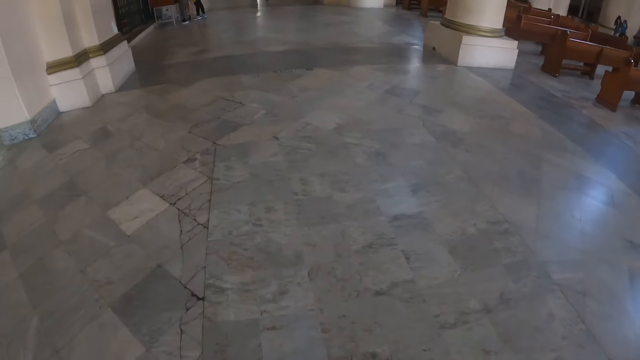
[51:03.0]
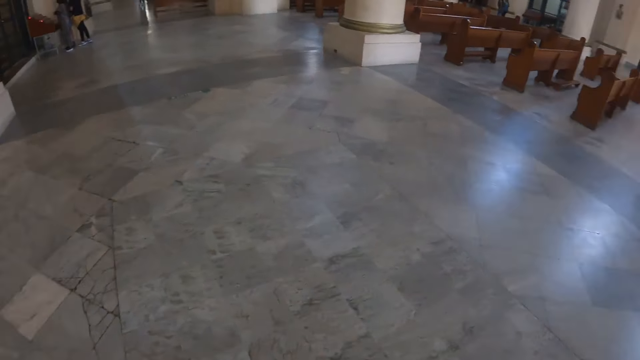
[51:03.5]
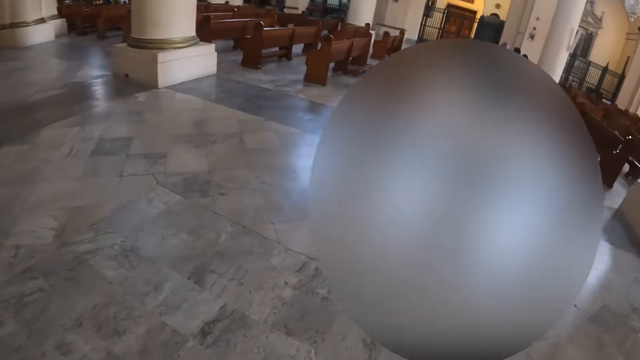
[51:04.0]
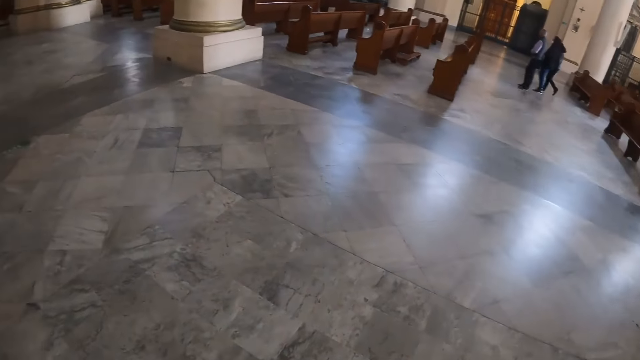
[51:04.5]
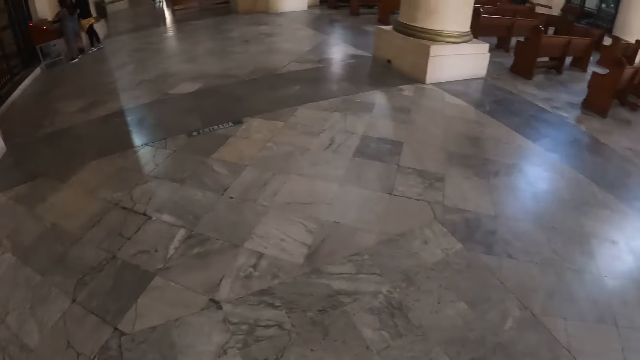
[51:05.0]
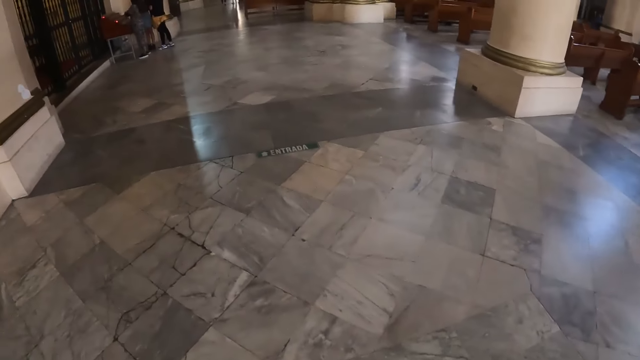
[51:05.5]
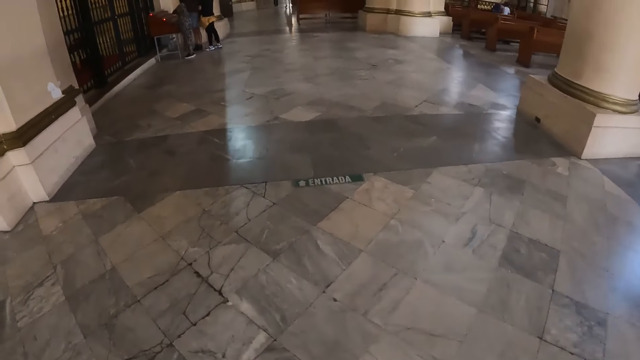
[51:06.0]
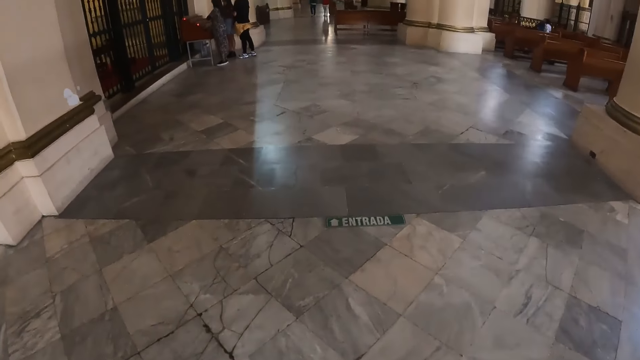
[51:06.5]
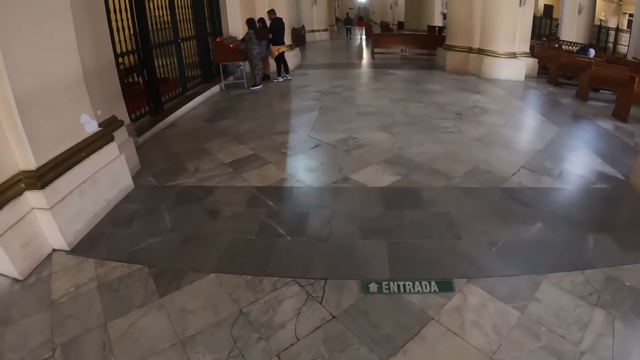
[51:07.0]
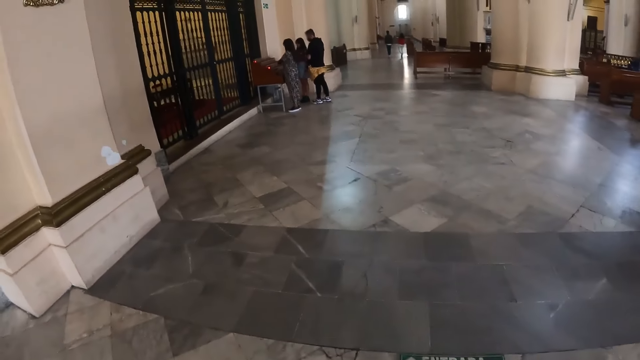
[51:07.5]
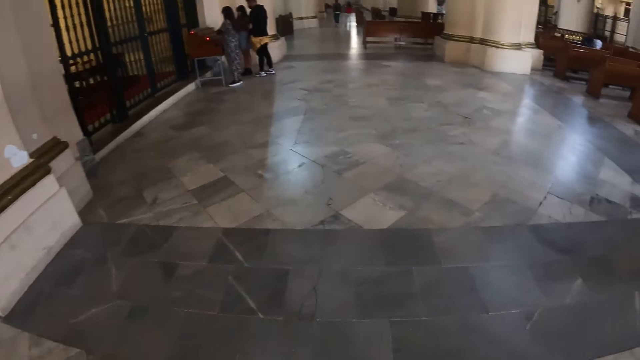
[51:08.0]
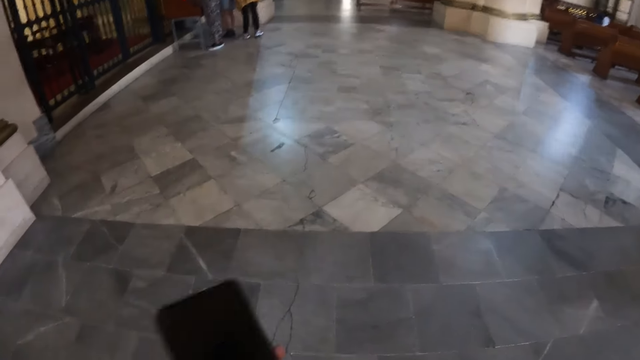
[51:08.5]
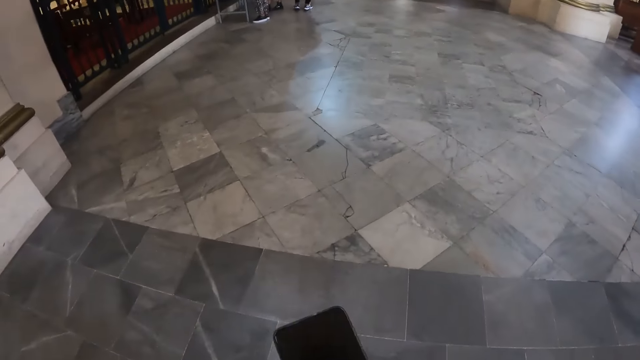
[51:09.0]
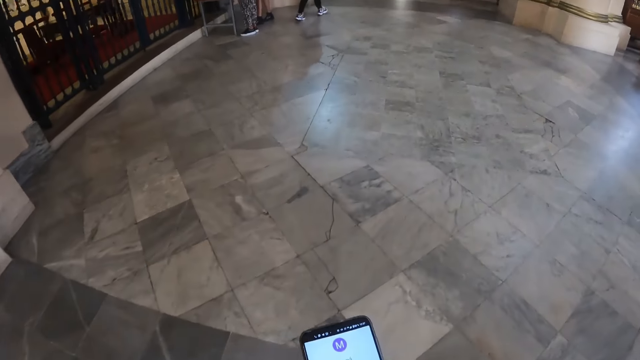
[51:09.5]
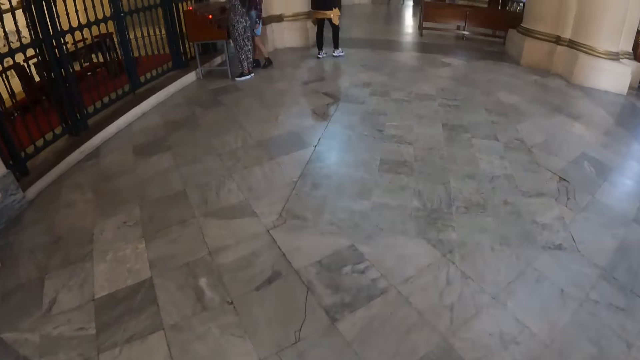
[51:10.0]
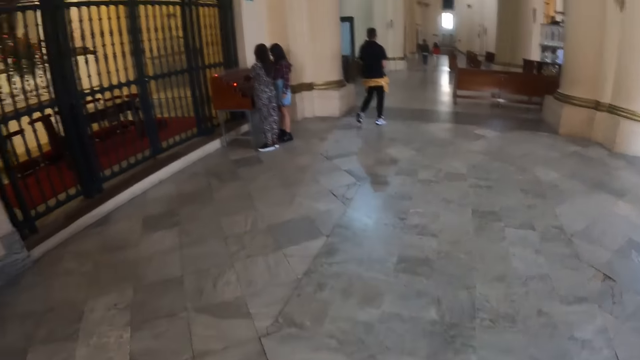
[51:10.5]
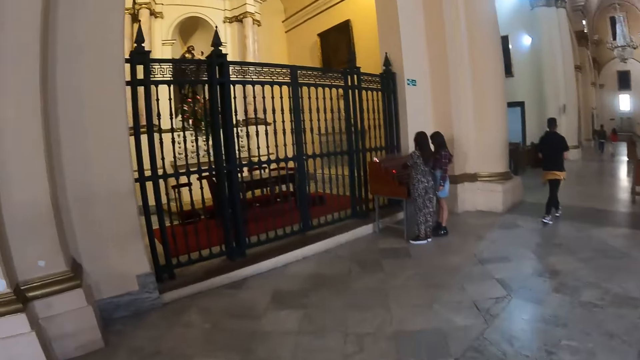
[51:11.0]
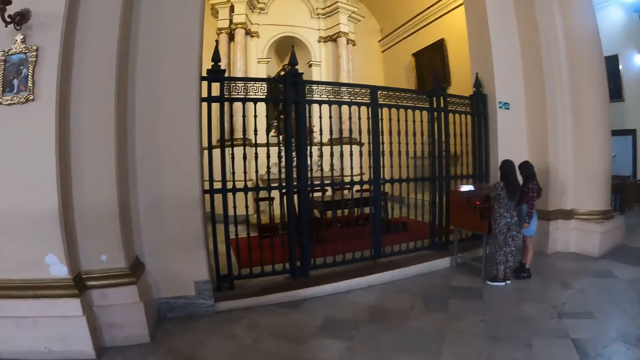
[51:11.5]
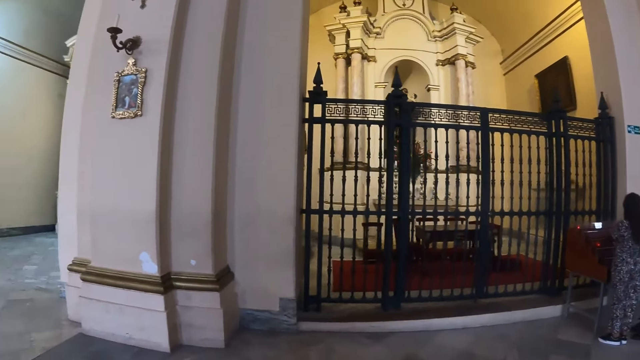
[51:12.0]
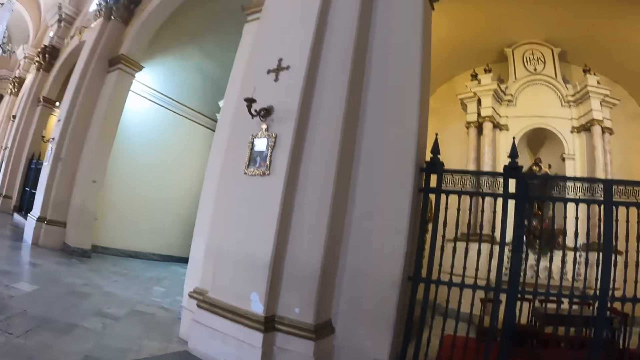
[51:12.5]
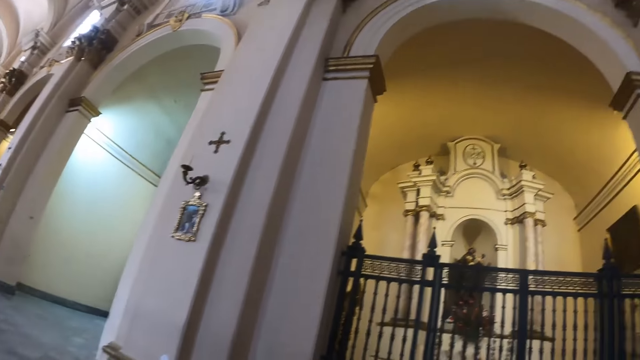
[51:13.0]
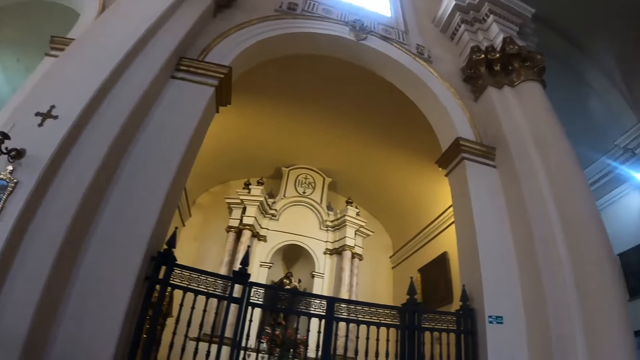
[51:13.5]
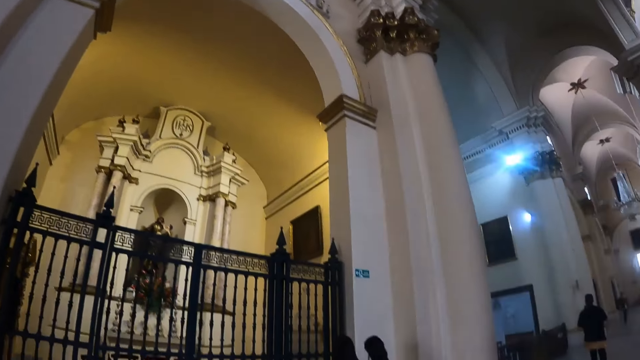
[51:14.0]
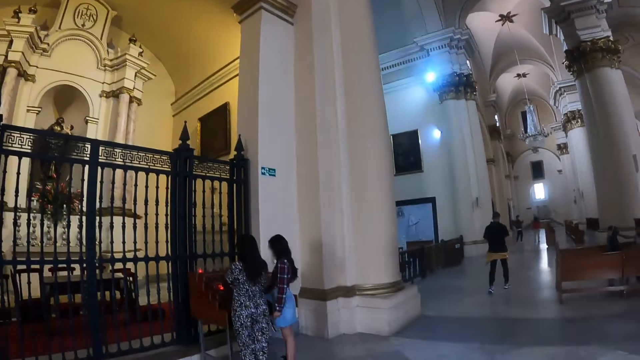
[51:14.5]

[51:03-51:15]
The camera wearer looks at her right side. She walks in the church. She operates the phone with her hands. She looks up at her left side. She walks in the church. She looks around. She looks around again.

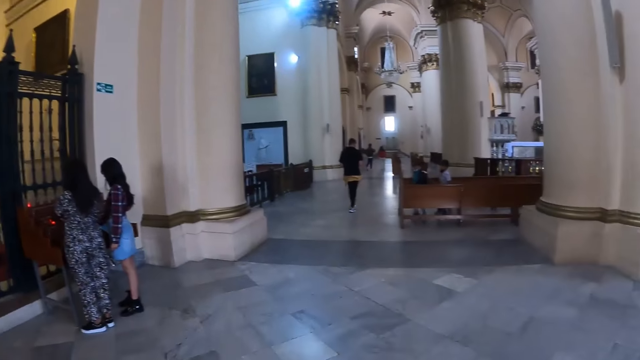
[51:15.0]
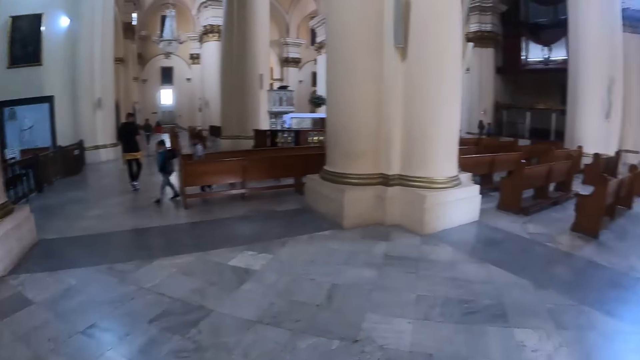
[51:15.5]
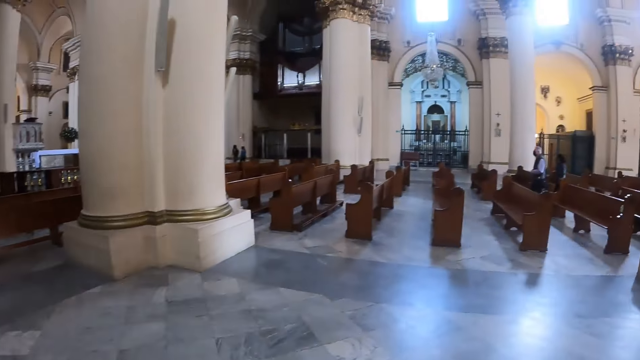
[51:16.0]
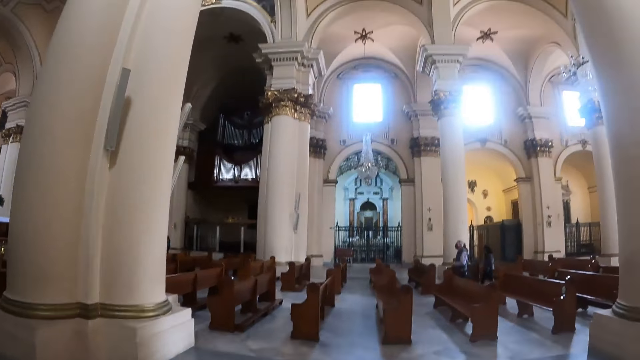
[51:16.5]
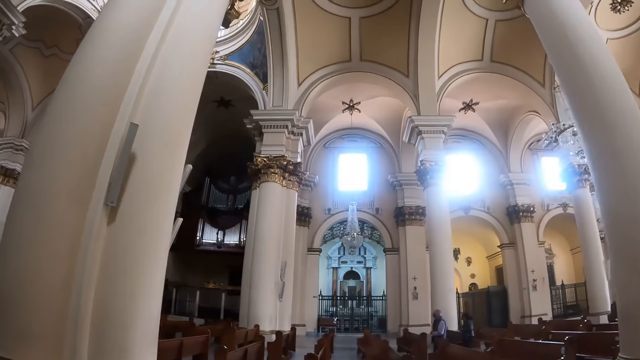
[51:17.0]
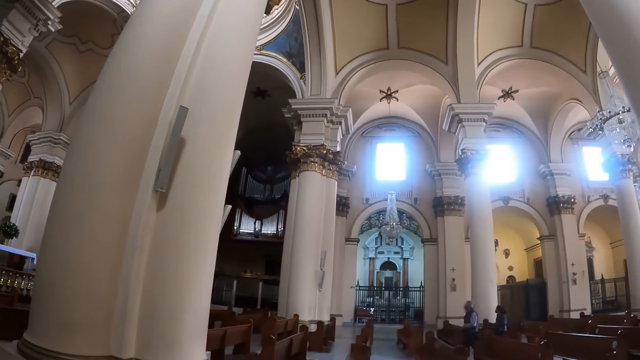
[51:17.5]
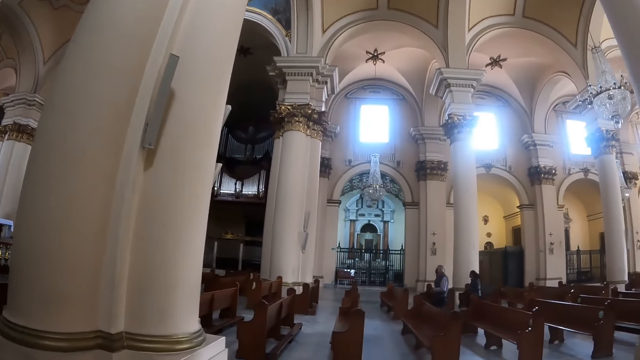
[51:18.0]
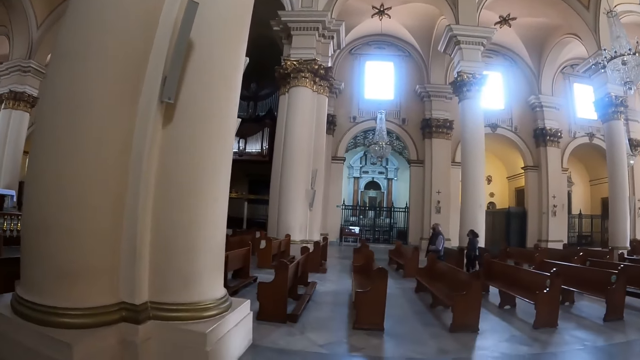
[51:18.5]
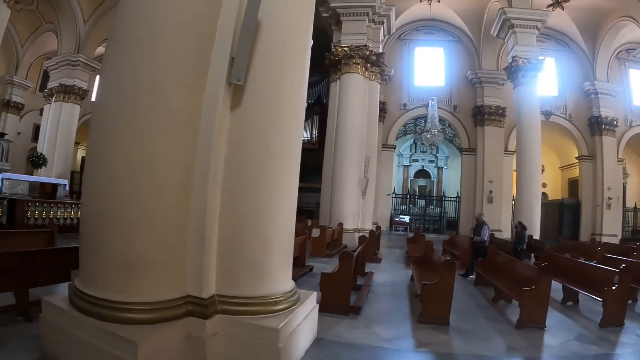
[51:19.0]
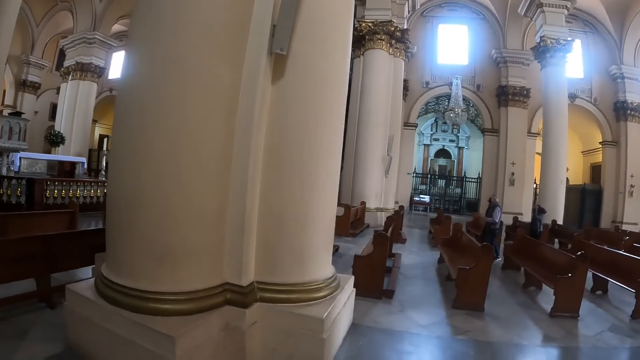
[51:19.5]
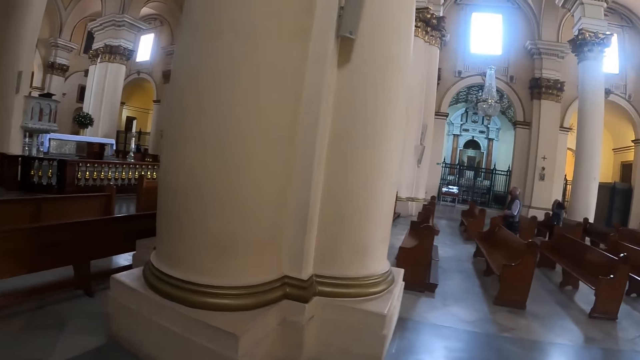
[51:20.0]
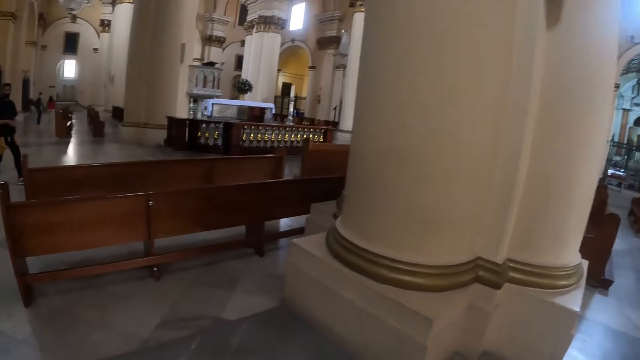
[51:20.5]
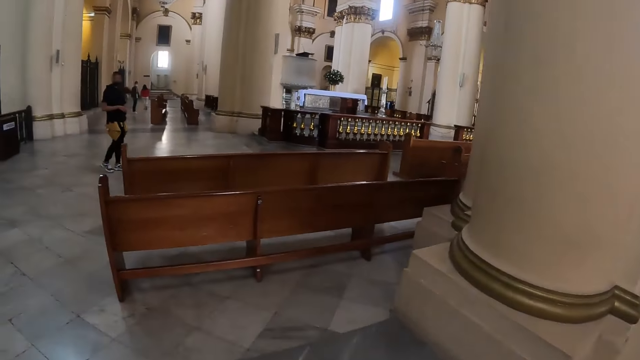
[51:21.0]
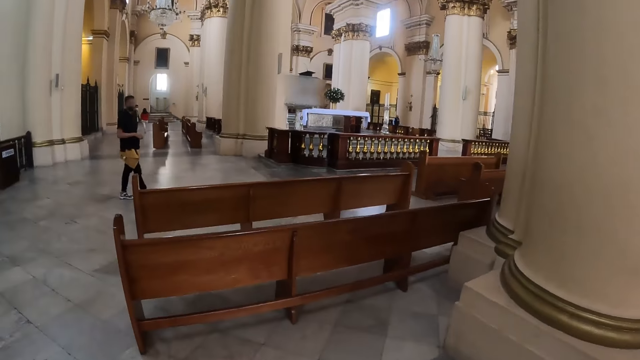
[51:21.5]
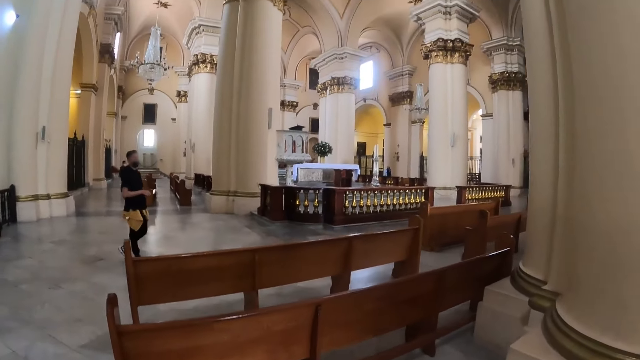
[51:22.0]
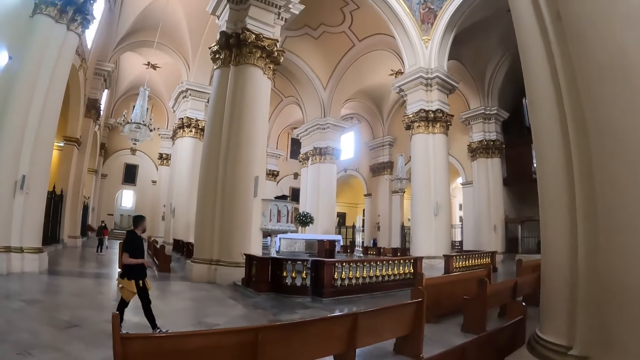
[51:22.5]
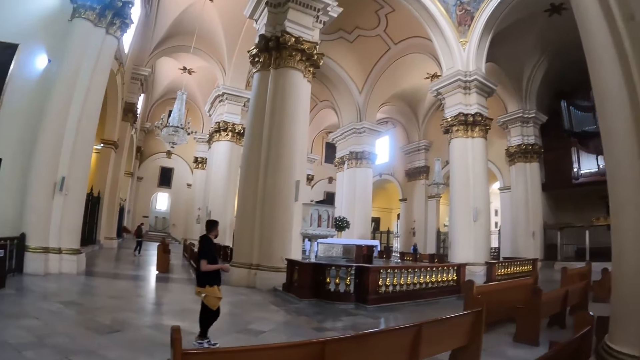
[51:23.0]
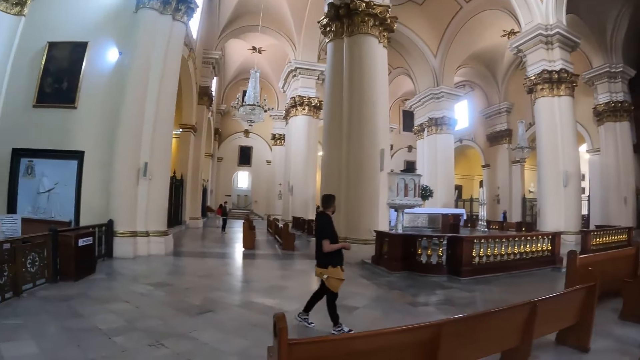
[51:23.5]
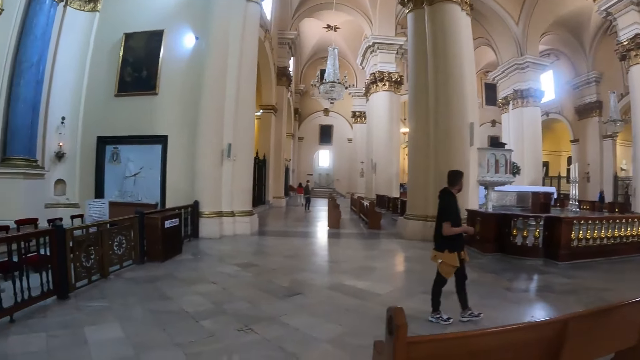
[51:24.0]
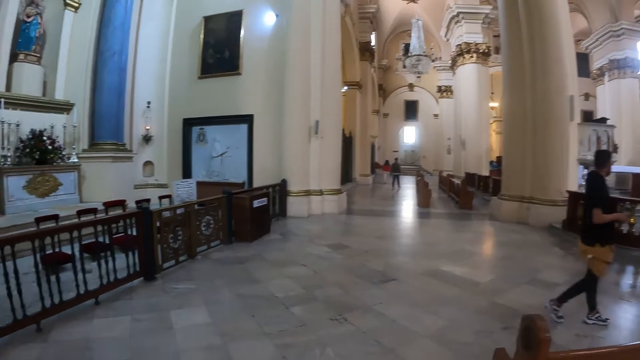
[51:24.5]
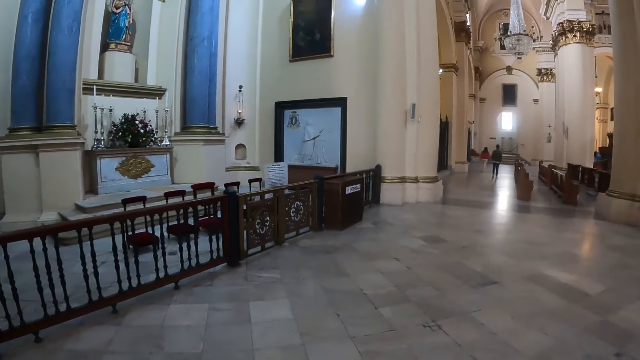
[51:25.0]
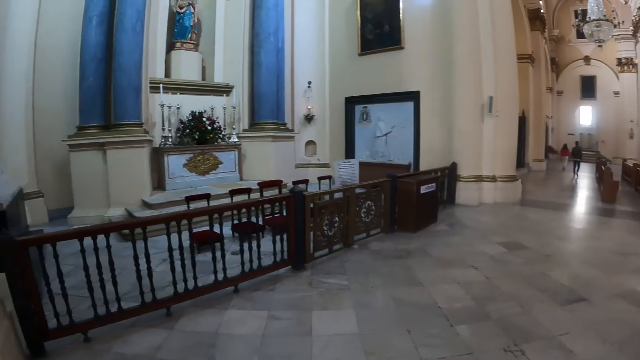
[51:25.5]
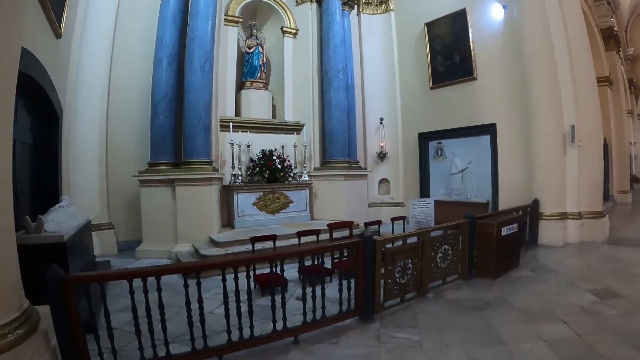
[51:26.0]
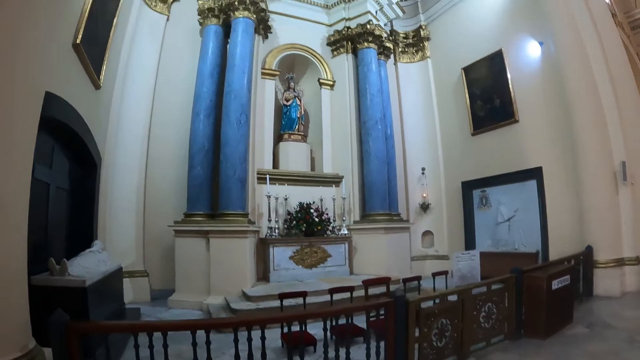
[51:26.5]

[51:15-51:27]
The camera wearer looks at her right side. She turns around. She walks in the church. She looks up at her left side. She looks around.
